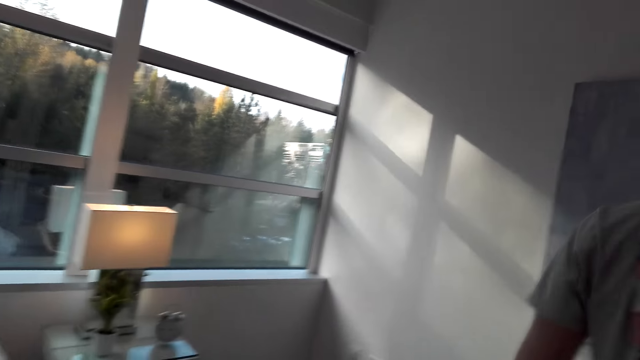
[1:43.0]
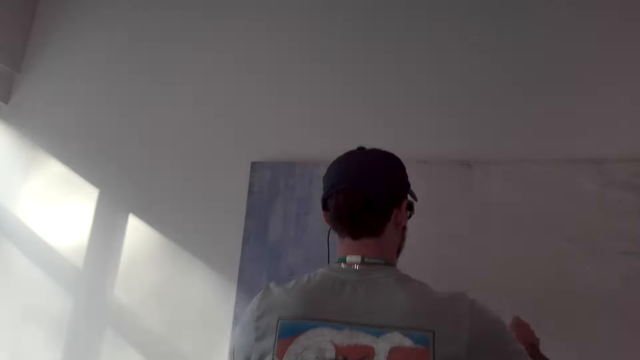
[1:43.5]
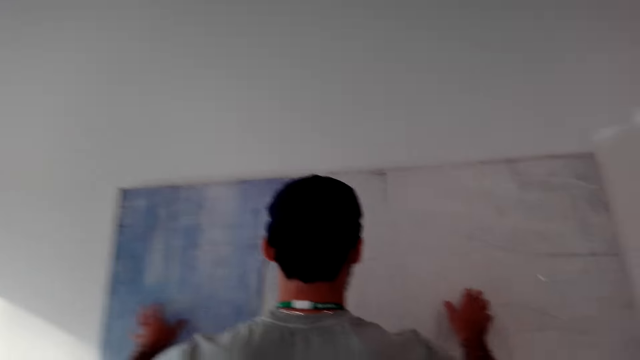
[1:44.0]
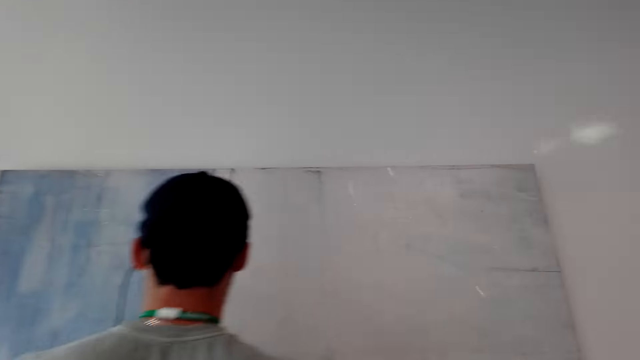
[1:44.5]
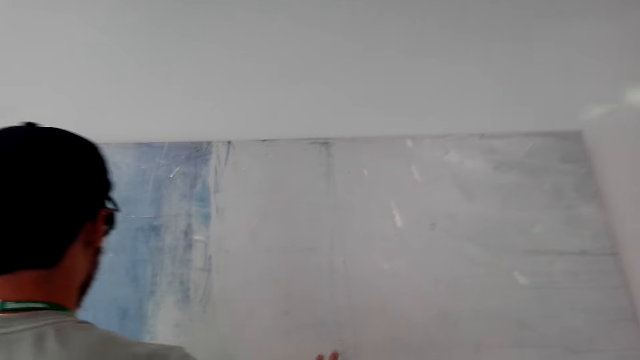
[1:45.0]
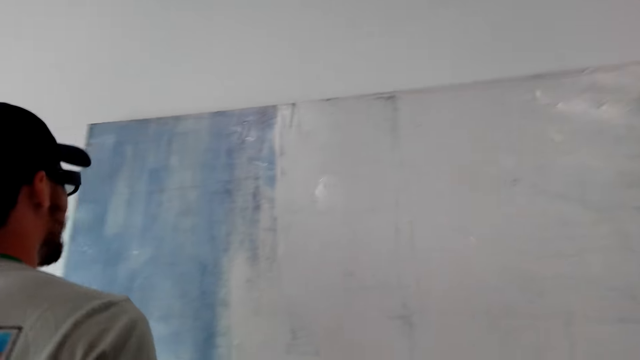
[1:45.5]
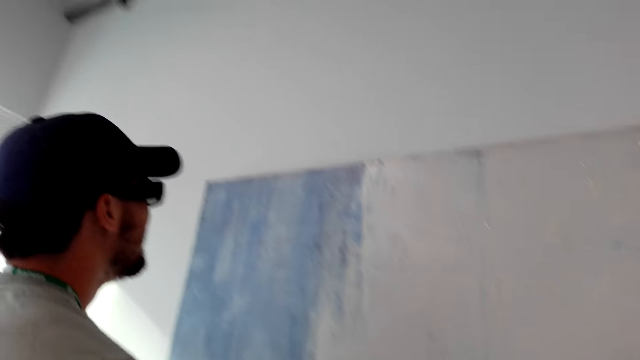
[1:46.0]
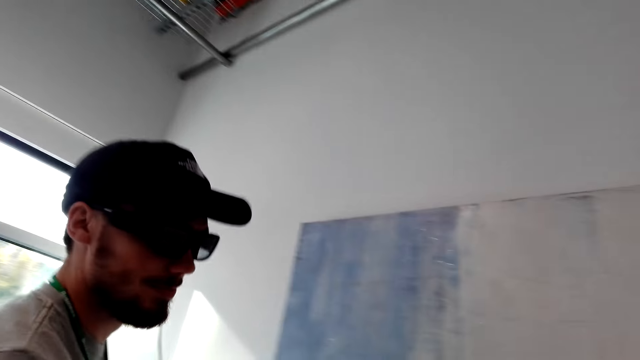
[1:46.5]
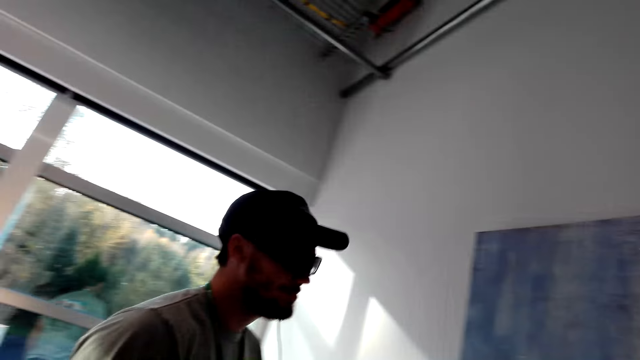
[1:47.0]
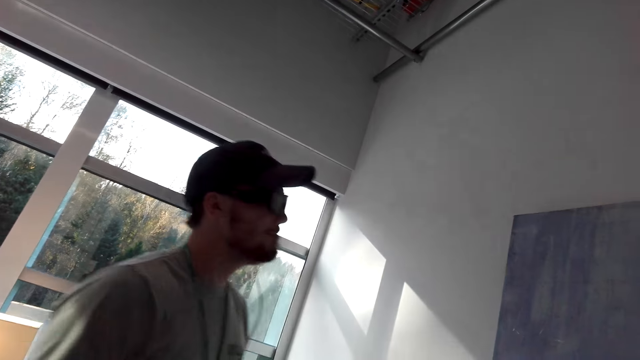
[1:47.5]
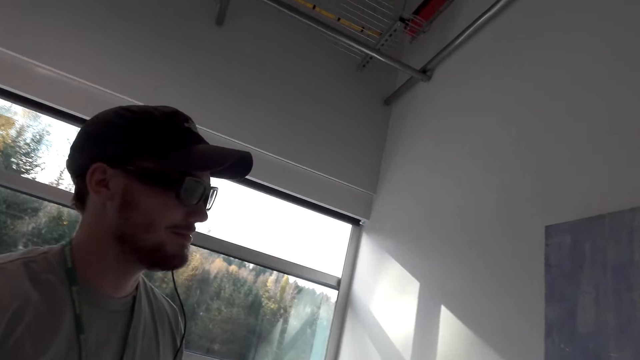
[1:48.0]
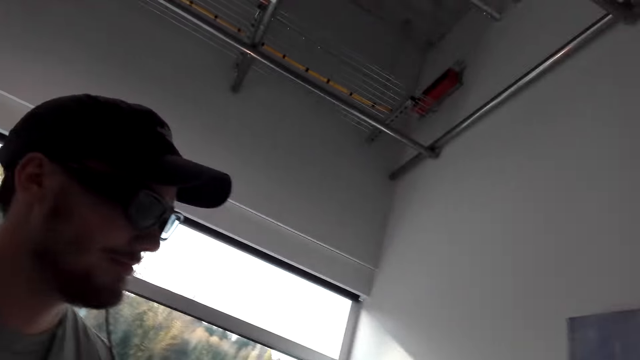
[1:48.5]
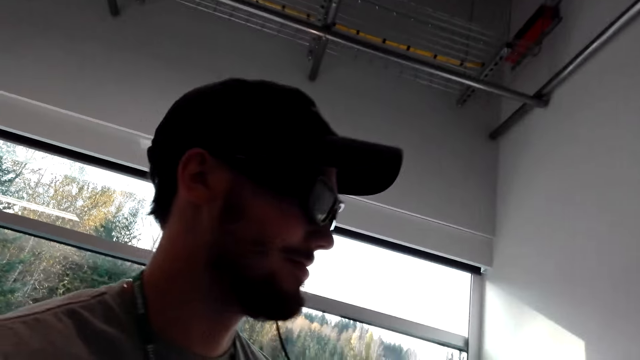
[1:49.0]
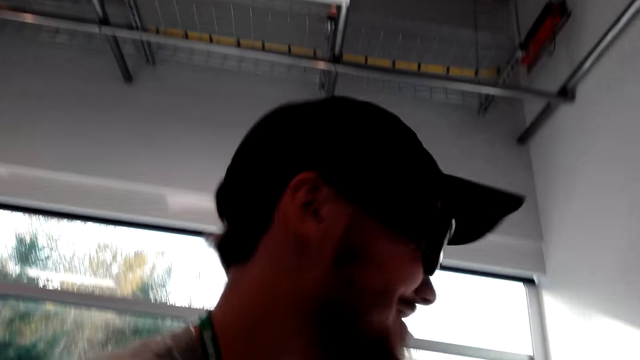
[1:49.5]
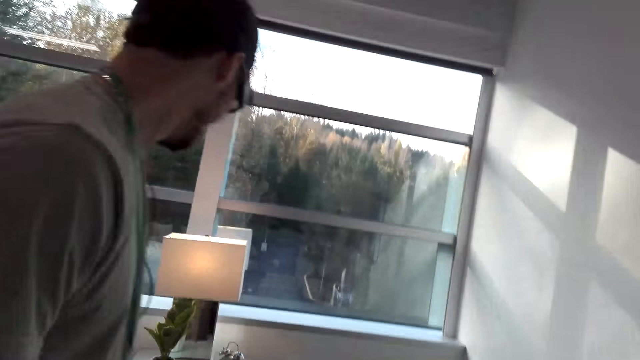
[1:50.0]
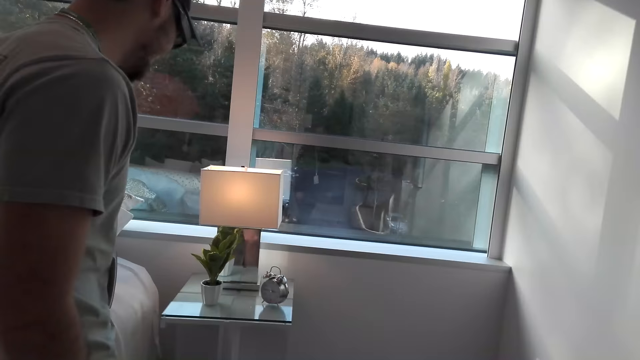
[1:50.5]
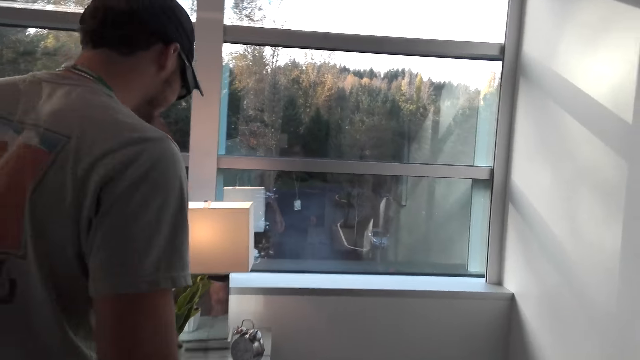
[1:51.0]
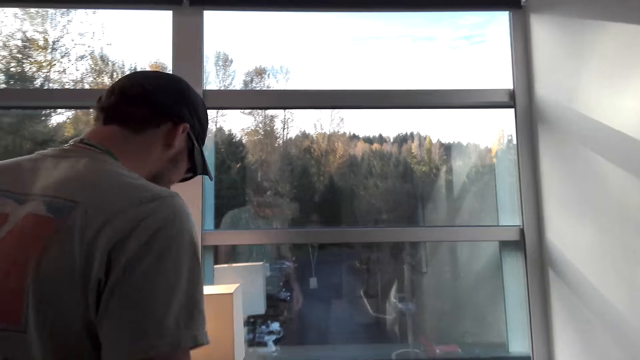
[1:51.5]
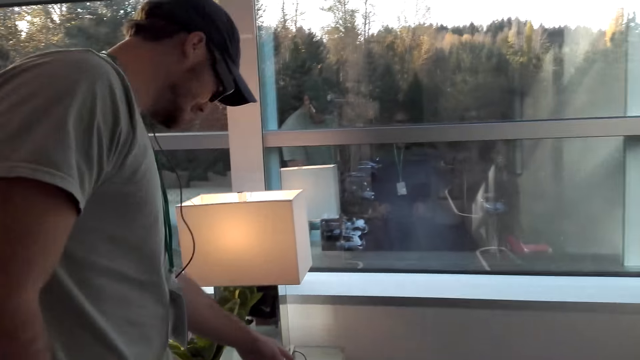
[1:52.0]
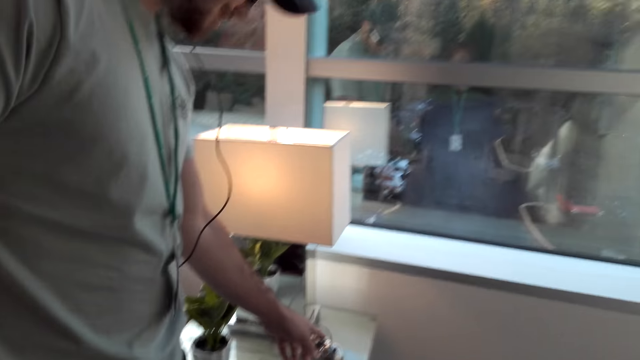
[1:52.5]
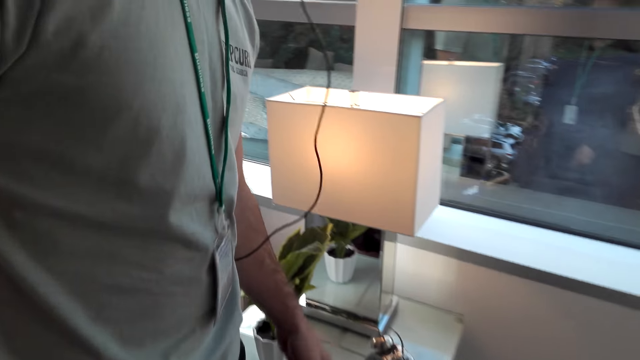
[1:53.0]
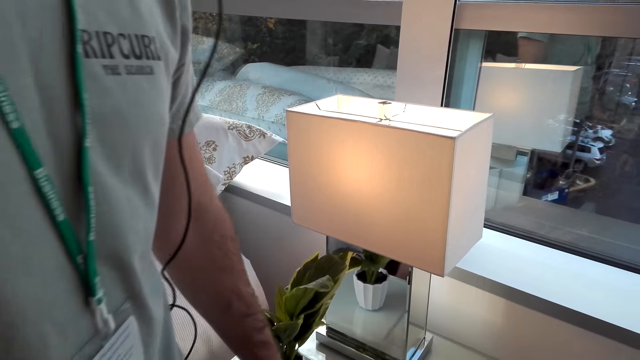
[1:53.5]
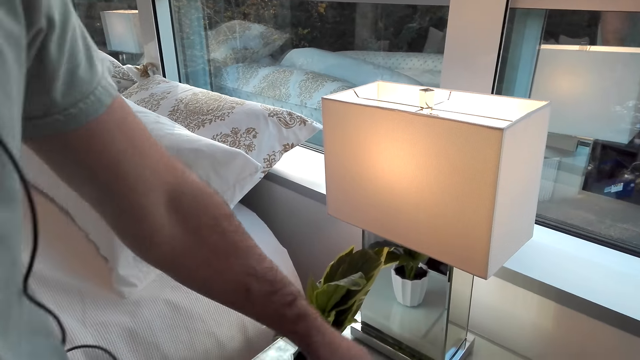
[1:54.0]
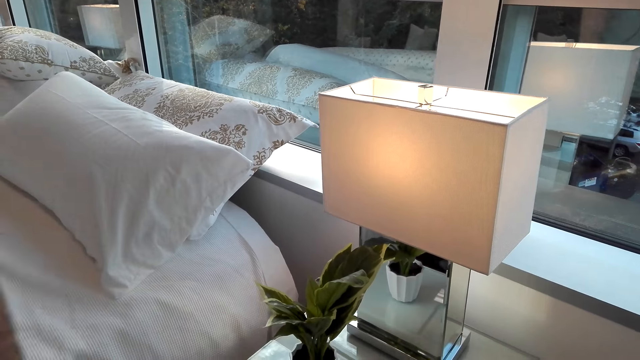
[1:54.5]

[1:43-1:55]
A man walks around the room. The camera wearer talks to the man. The man rings a bell.

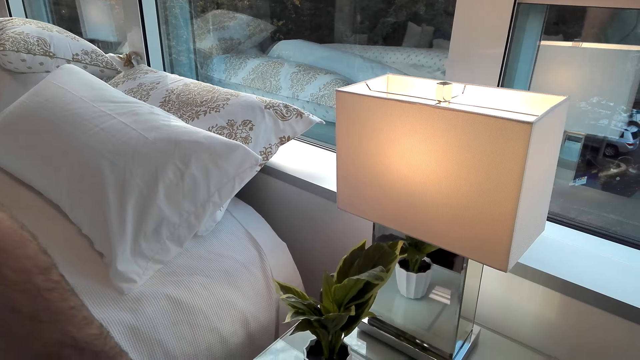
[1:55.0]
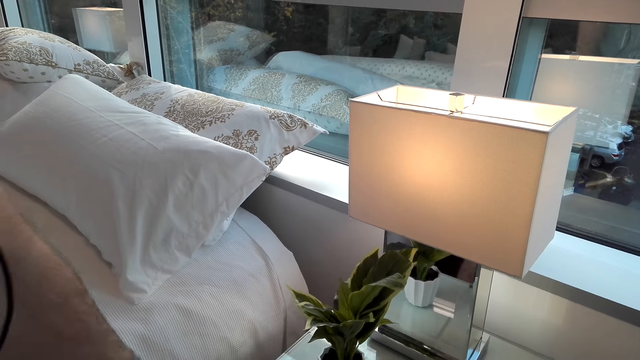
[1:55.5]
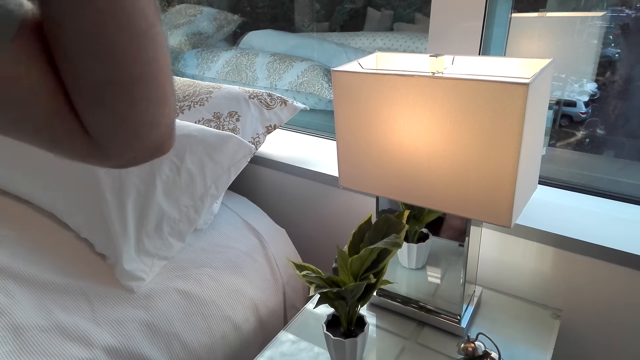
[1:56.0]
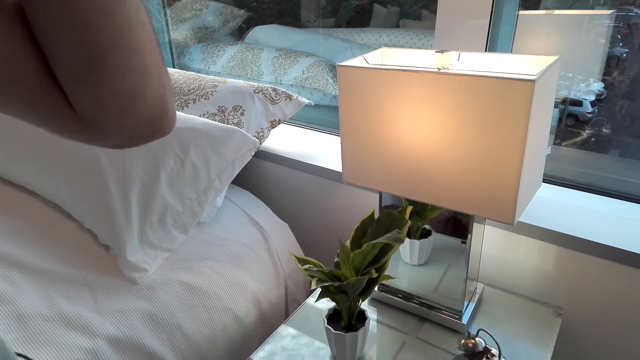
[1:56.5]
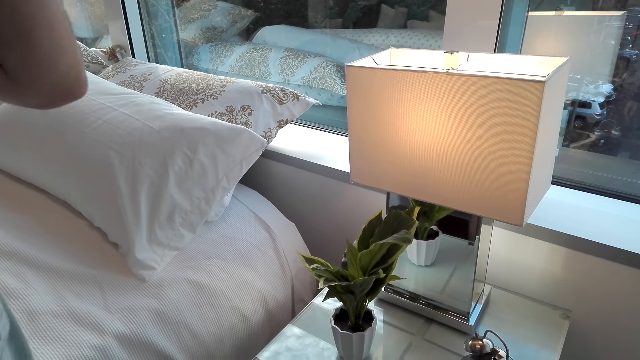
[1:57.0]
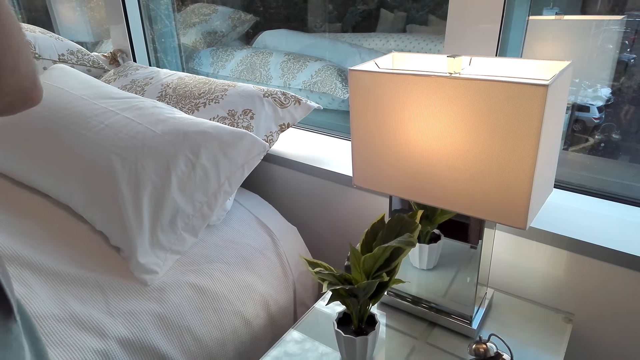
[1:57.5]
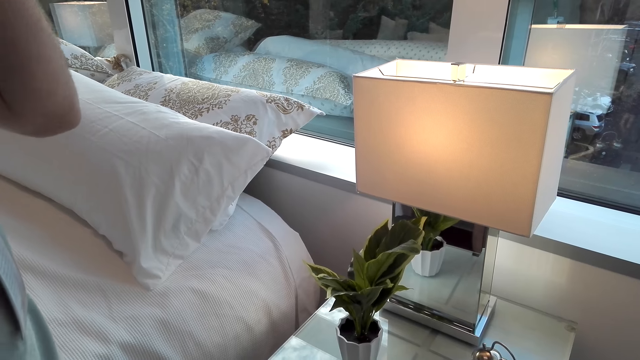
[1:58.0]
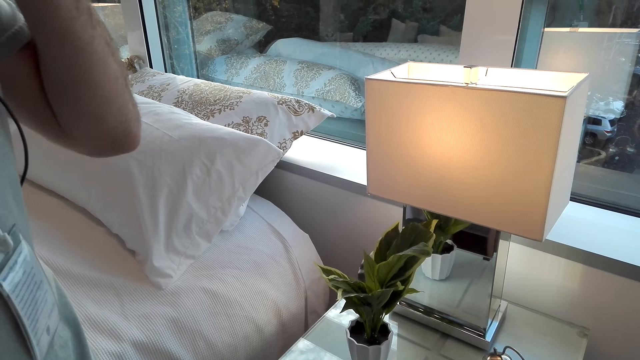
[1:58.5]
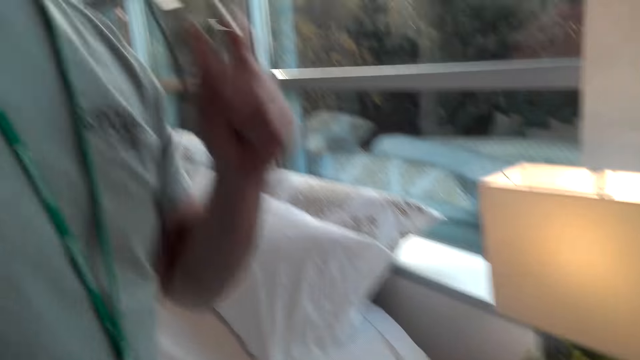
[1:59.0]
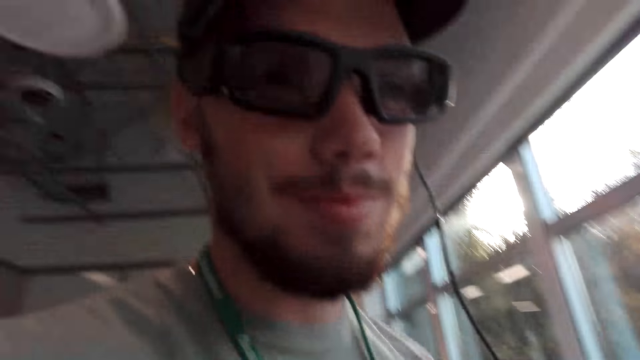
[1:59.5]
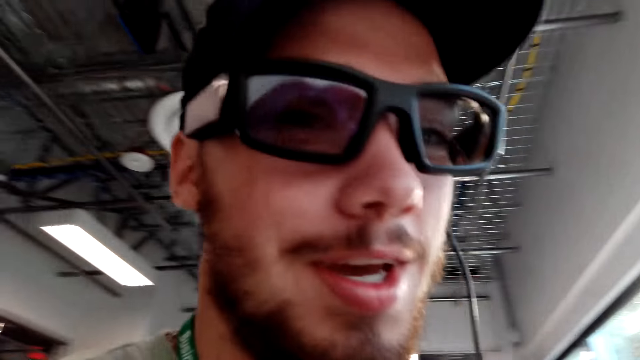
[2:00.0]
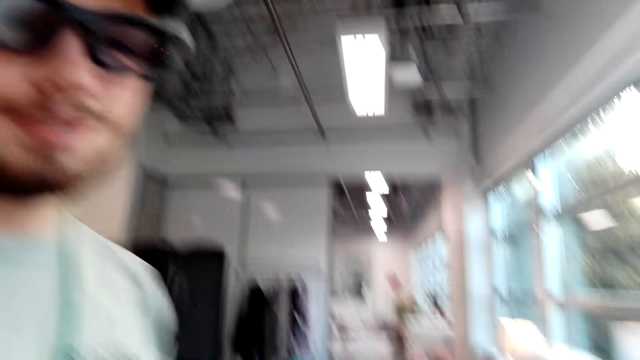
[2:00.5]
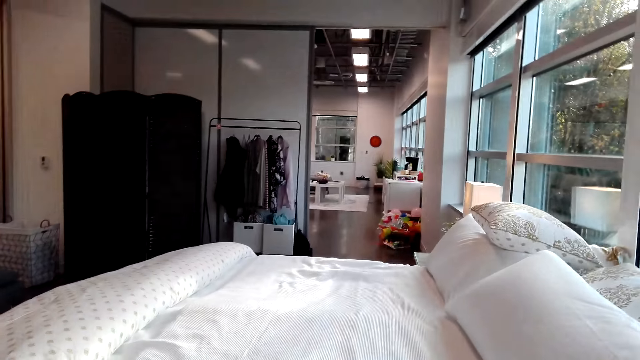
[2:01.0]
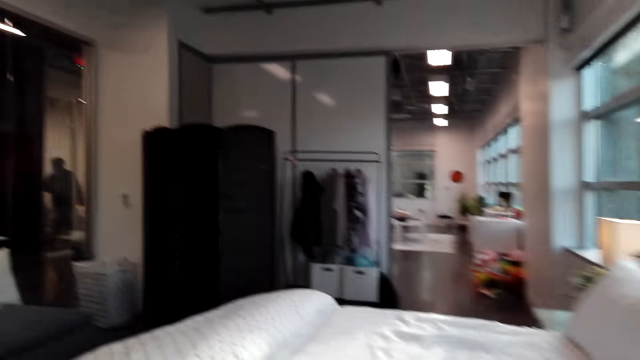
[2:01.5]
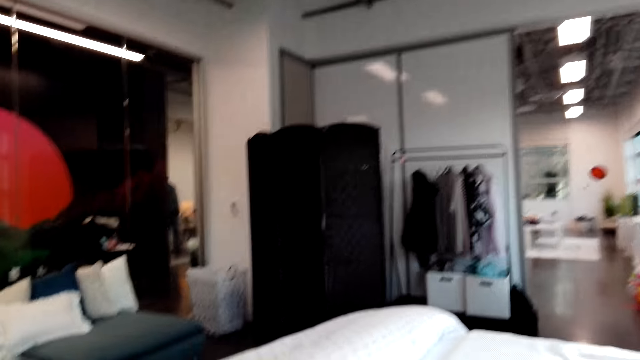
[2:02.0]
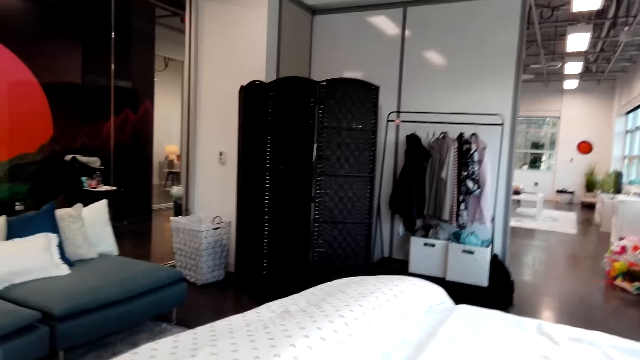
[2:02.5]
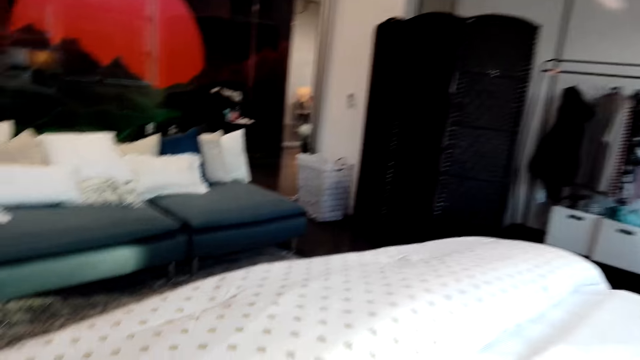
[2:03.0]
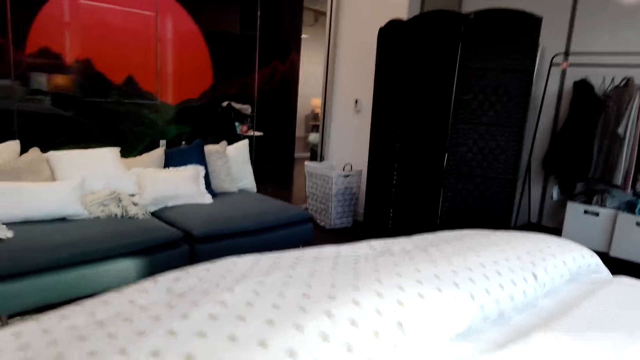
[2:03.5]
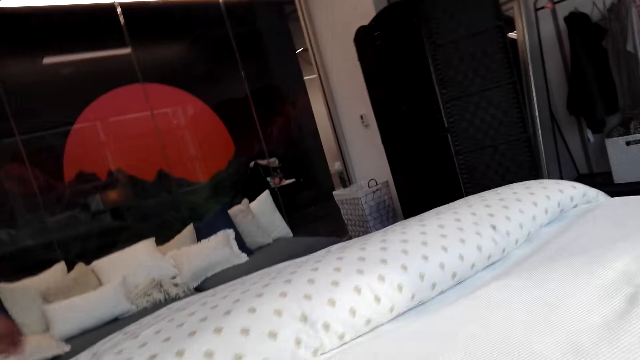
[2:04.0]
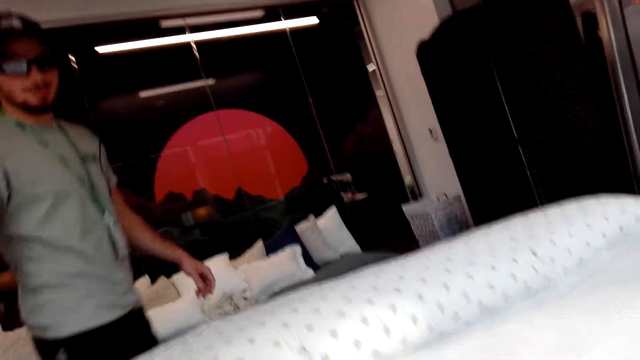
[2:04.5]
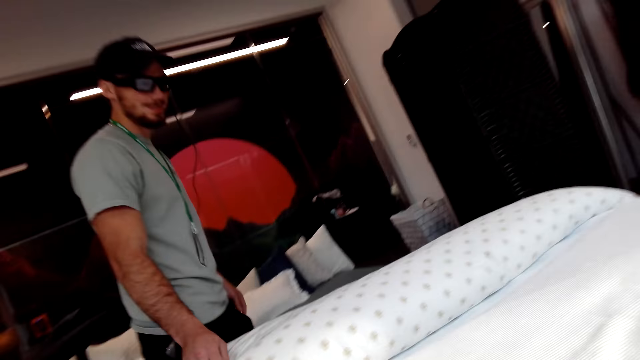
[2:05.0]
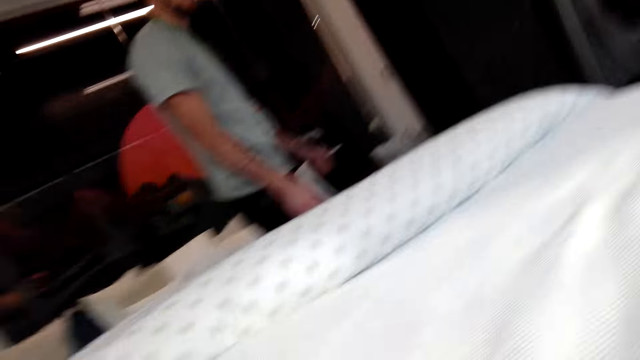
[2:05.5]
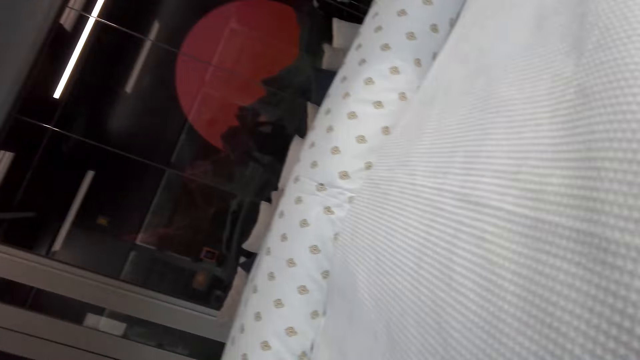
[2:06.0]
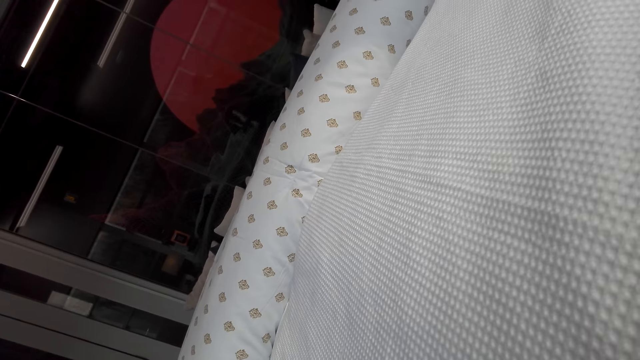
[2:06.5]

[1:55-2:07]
The camera wearer turns around the room. They walk around the room. They lie down in bed. A man walks around the room.
